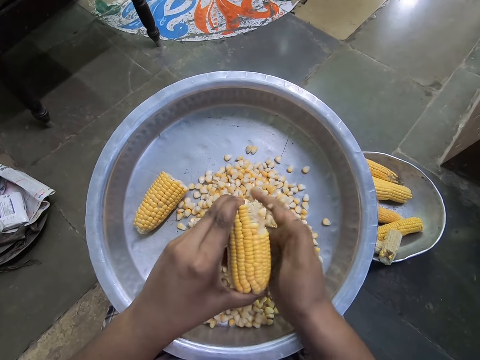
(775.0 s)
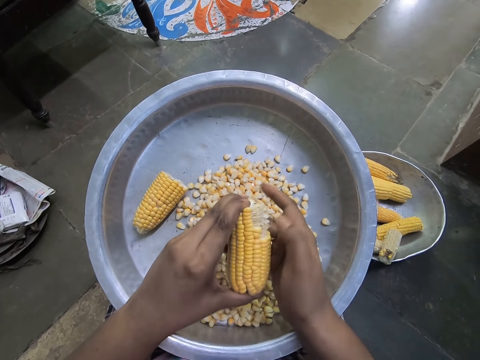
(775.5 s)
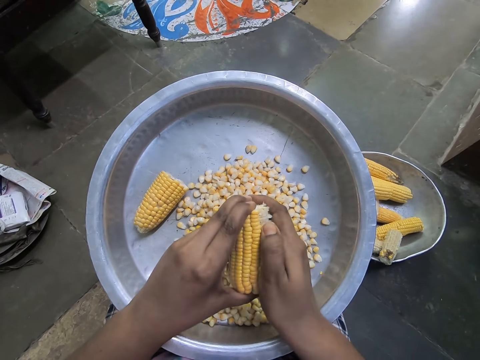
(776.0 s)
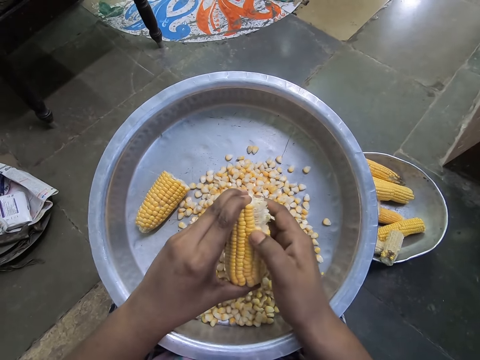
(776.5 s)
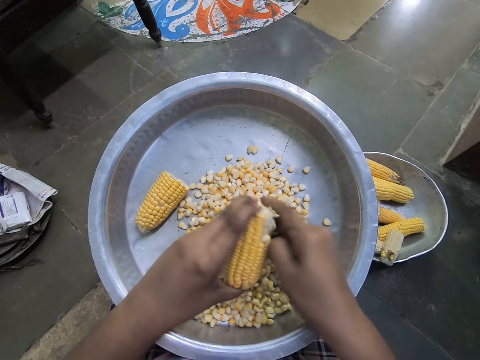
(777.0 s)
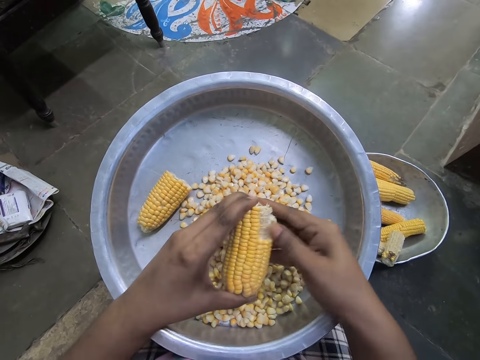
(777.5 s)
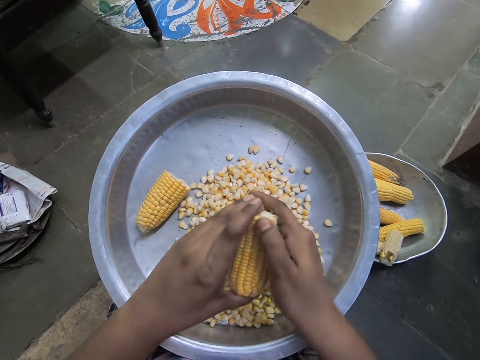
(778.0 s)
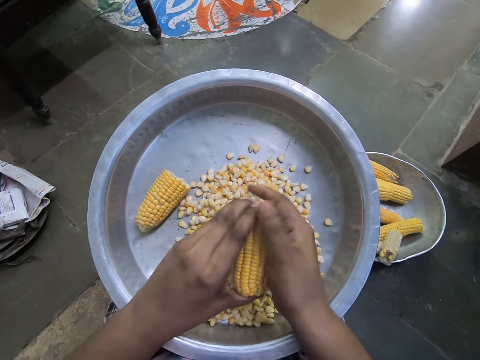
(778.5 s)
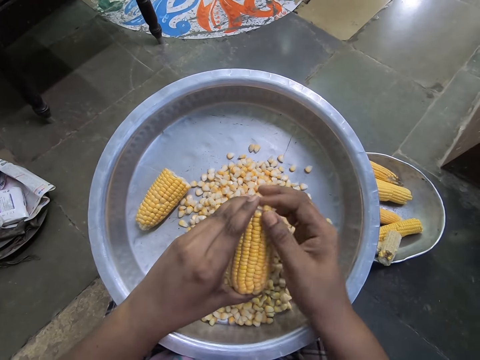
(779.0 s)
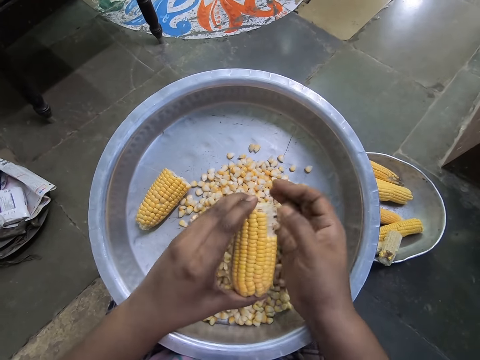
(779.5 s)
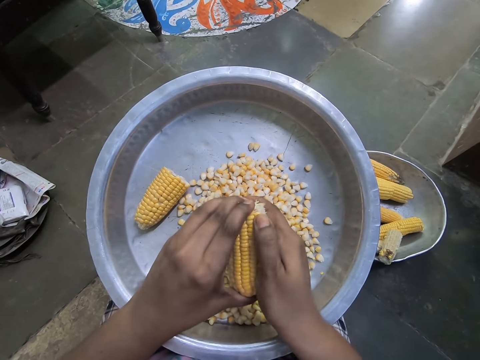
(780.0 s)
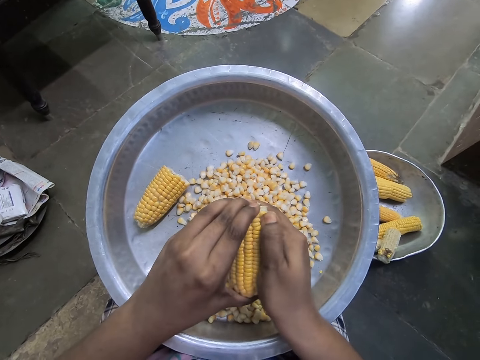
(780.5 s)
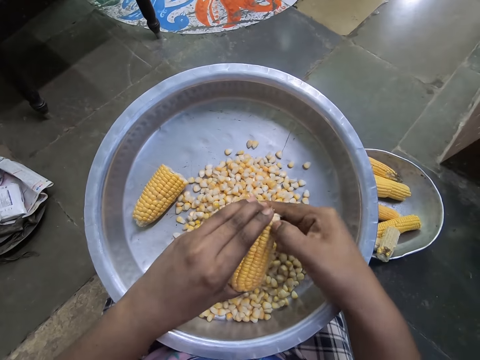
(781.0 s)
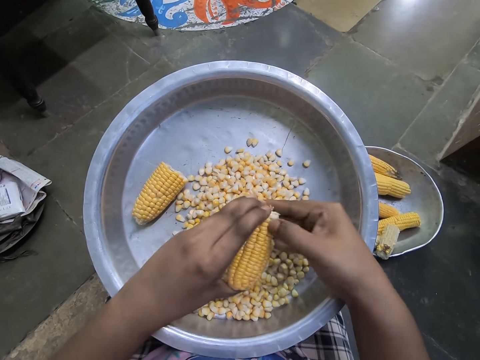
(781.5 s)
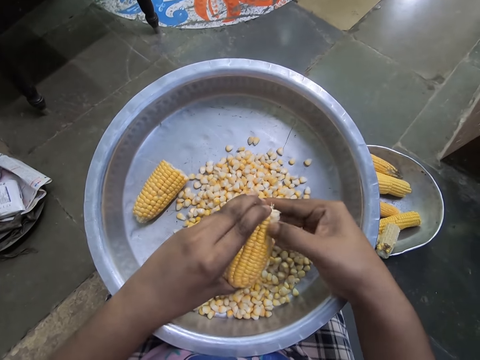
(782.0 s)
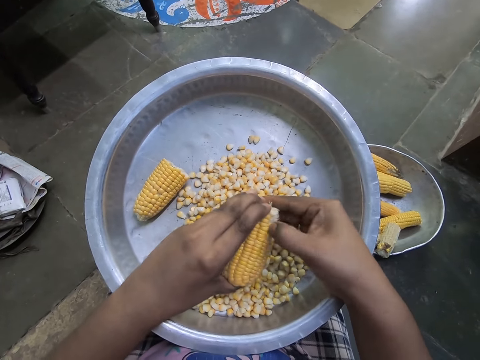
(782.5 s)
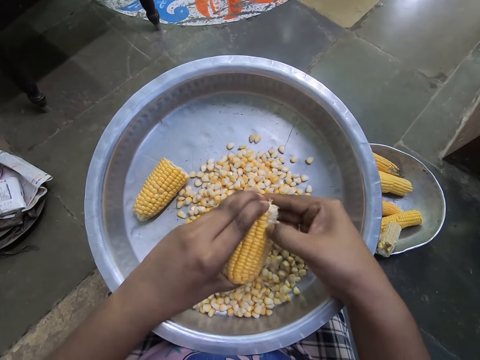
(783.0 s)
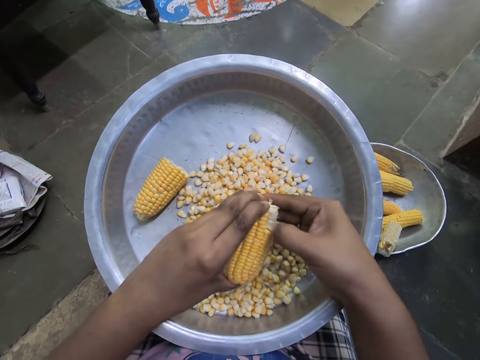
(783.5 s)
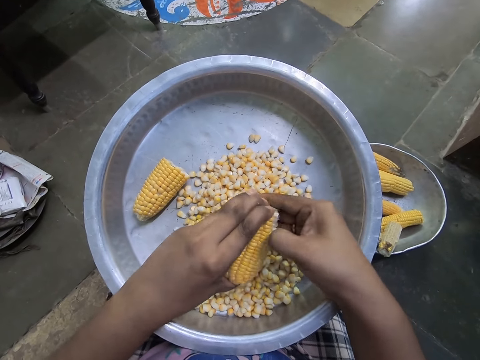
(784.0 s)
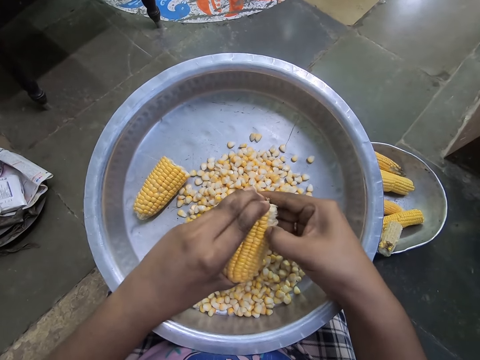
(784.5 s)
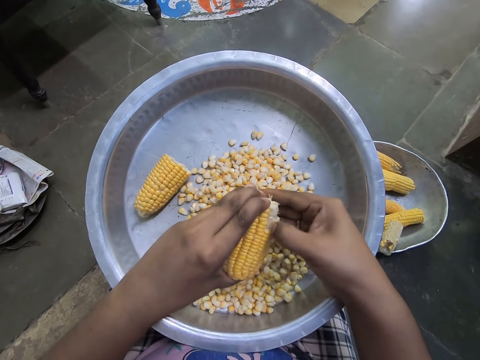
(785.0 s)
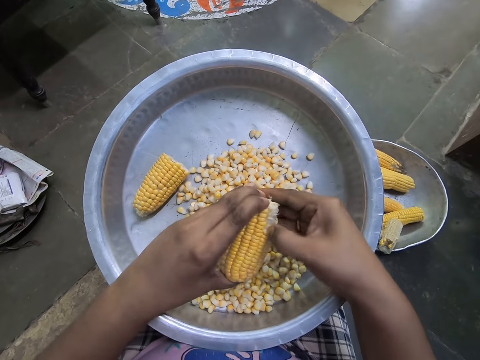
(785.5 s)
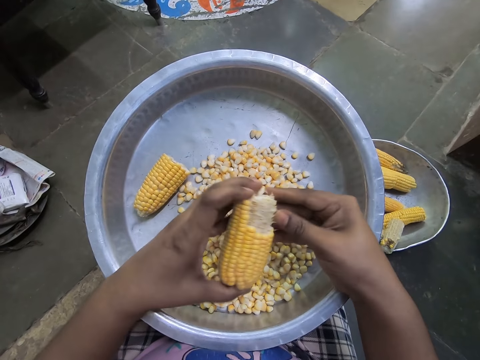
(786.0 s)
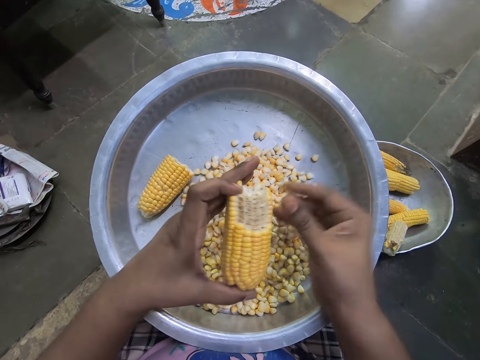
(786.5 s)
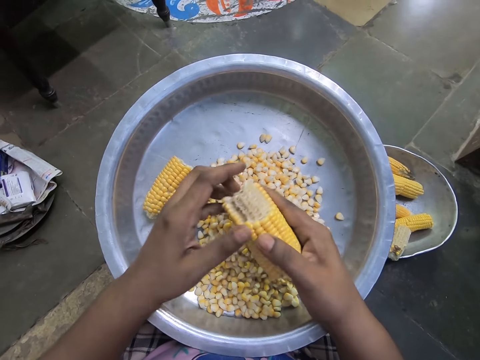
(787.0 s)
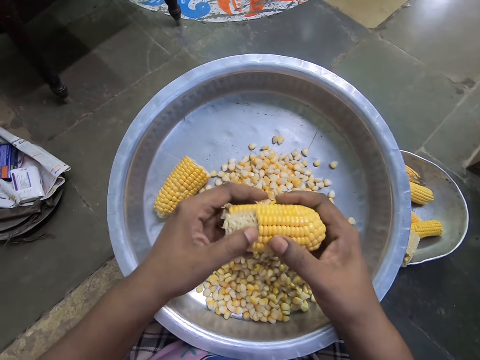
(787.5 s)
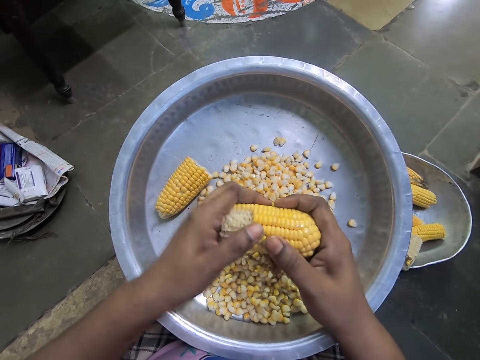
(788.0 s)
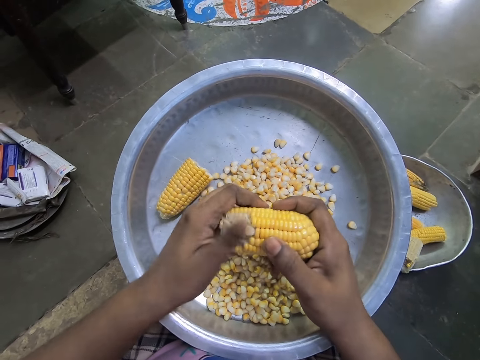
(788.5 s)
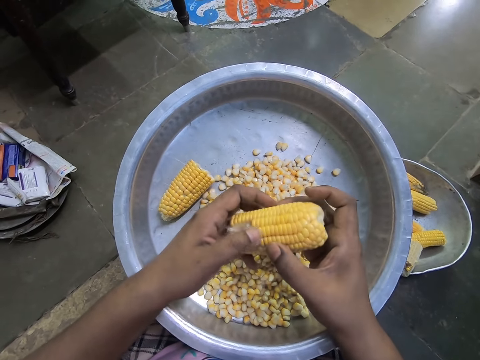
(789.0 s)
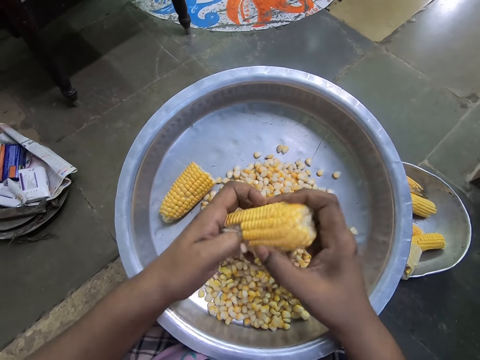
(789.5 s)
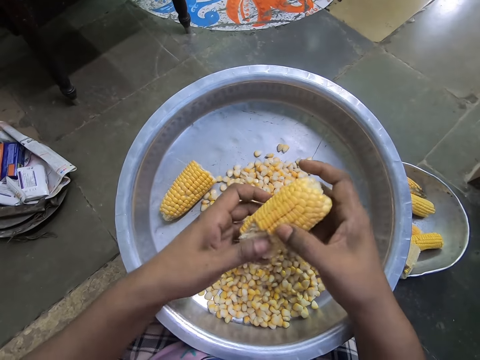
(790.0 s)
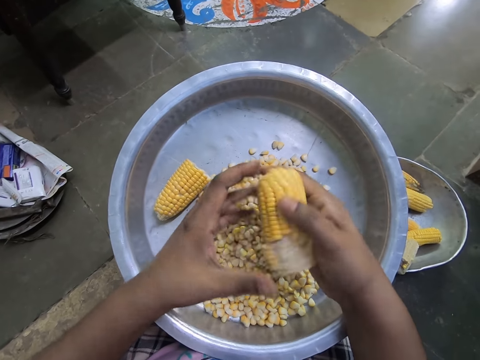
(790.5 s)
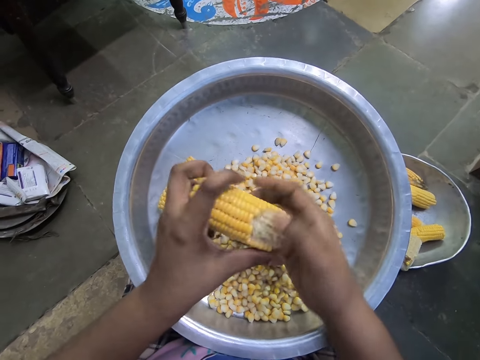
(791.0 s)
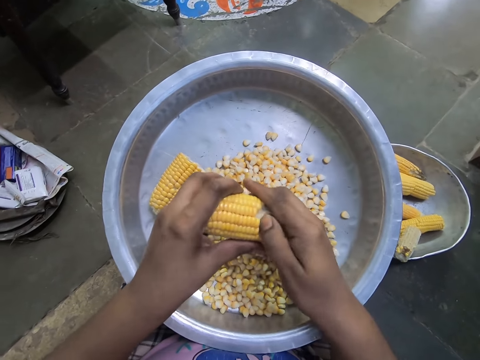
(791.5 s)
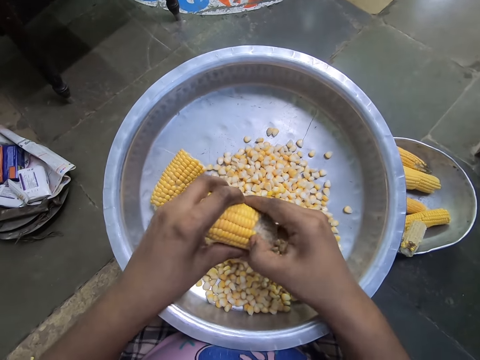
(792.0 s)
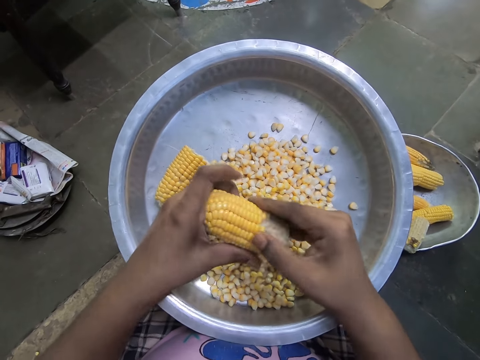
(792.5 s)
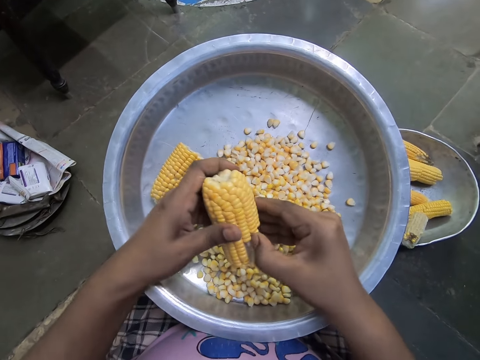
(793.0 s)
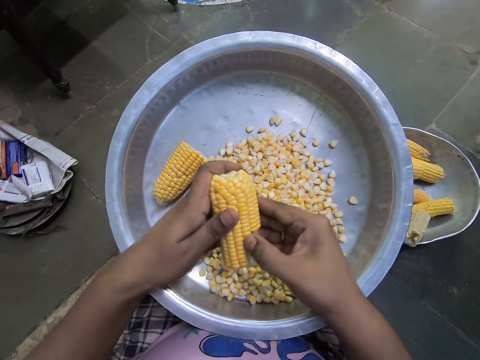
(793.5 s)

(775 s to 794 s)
The camera wearer rotates the corn in her hands. She removes corn grains from the corncob in her right hand with her left hand into the bowl on her lap. She rotates the corn in her hands. She removes corn grains from the corncob in her left hand with her right hand into the bowl on her lap.

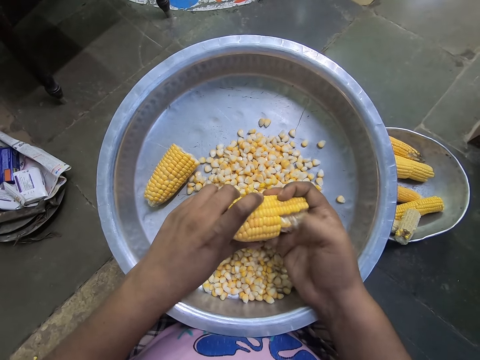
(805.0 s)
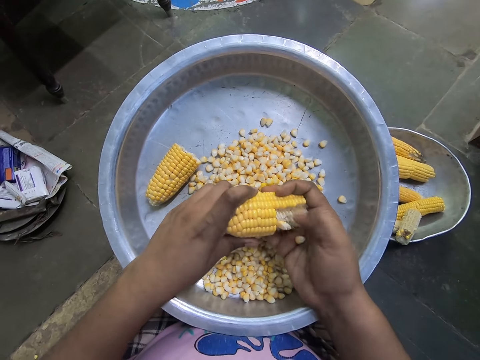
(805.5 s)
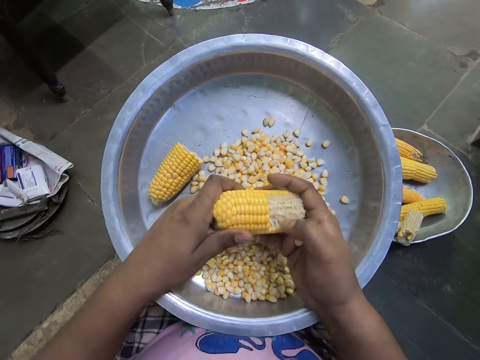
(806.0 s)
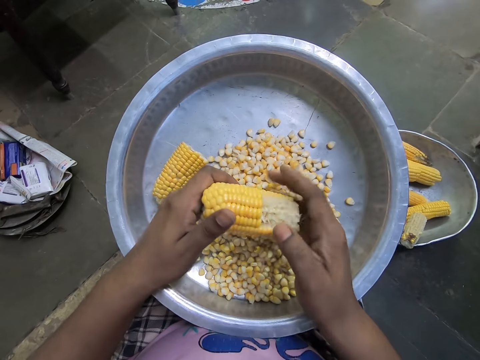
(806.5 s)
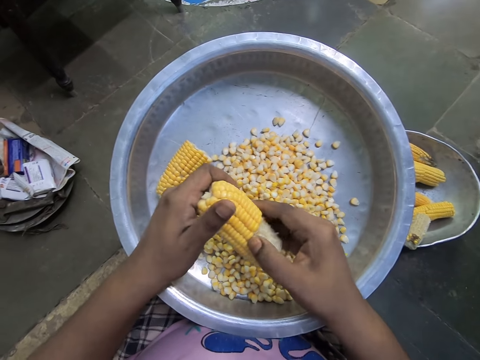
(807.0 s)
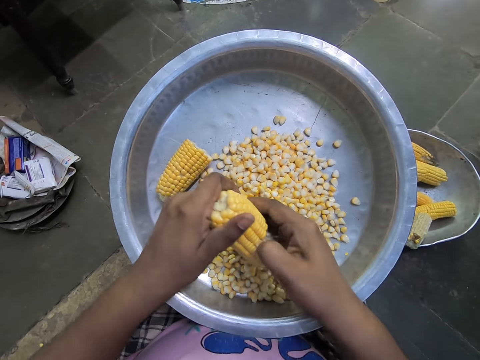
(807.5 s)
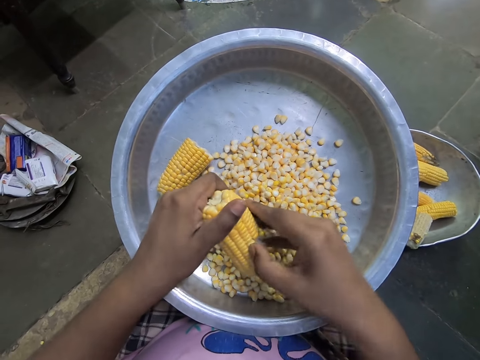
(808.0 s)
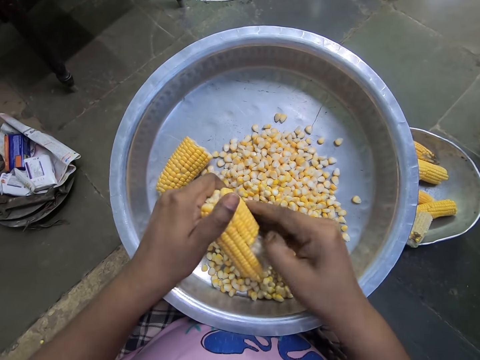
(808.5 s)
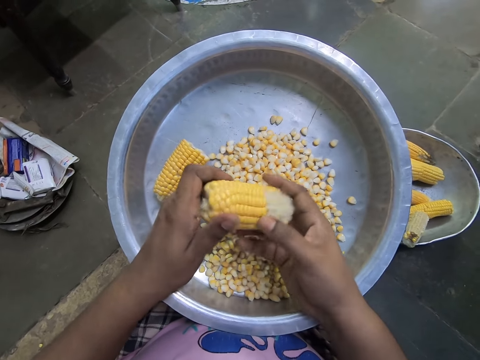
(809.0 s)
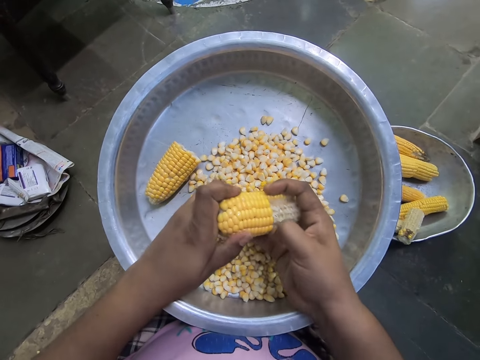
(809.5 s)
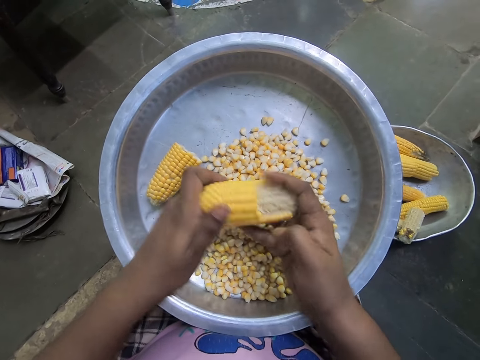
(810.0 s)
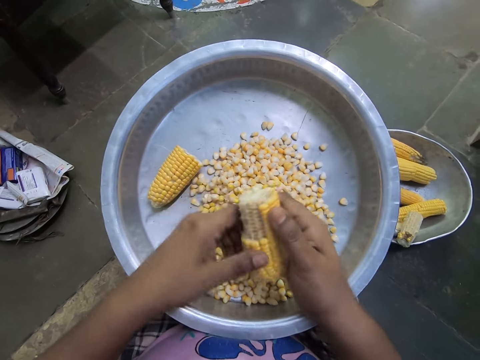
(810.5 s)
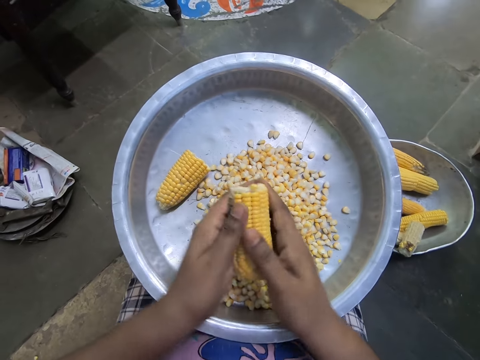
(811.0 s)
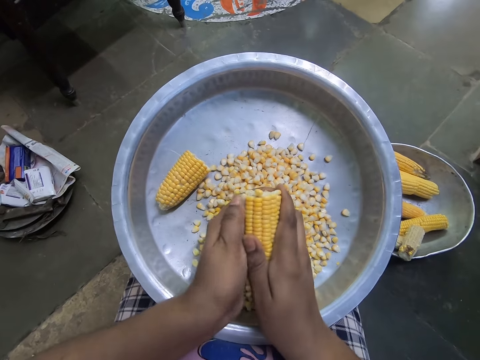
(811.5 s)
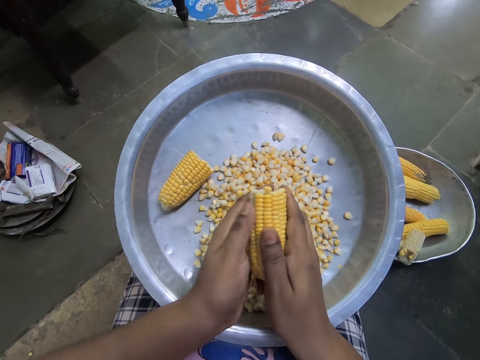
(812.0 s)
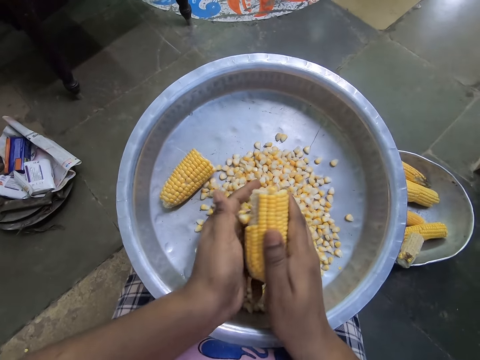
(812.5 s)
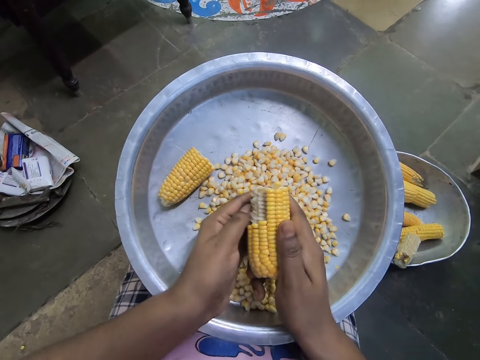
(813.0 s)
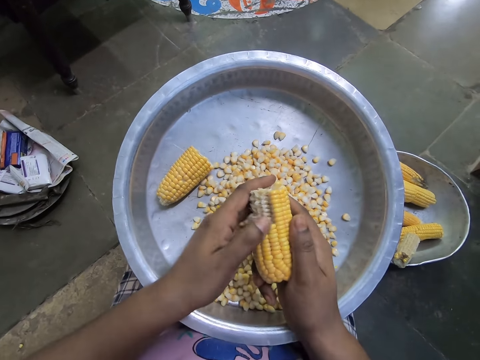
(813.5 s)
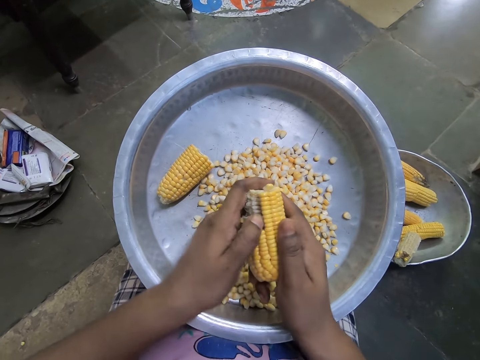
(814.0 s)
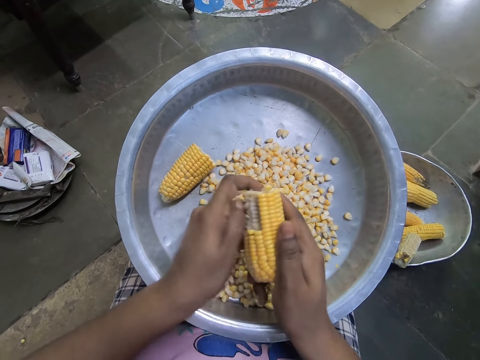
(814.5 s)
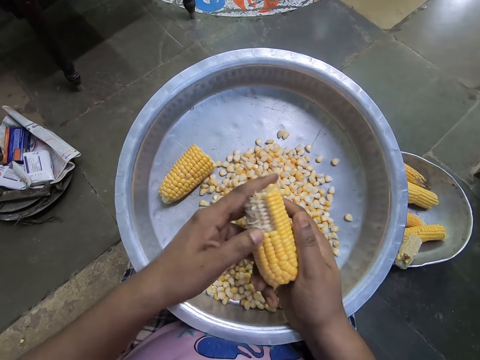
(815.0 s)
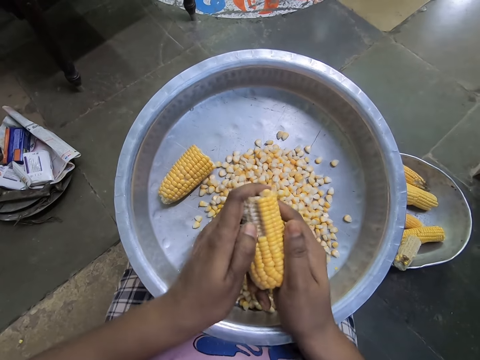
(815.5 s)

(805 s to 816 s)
The camera wearer rotates the corn in her hands. She removes corn grains from the corncob in her right hand with her left hand into the bowl on her lap.
